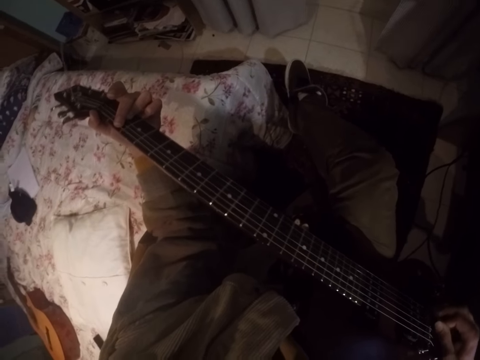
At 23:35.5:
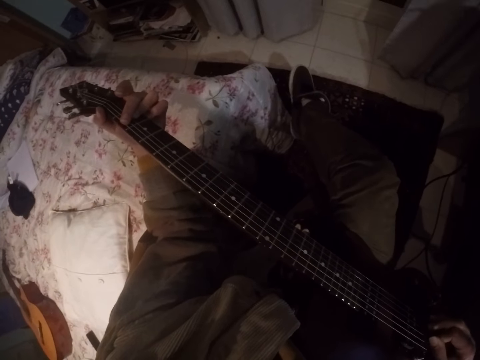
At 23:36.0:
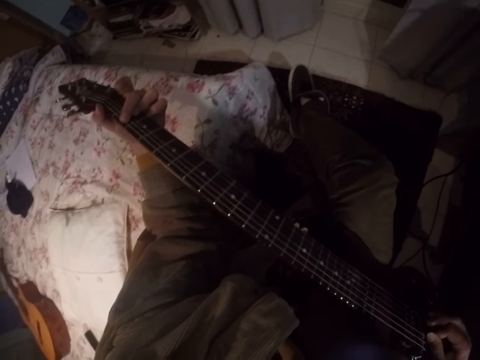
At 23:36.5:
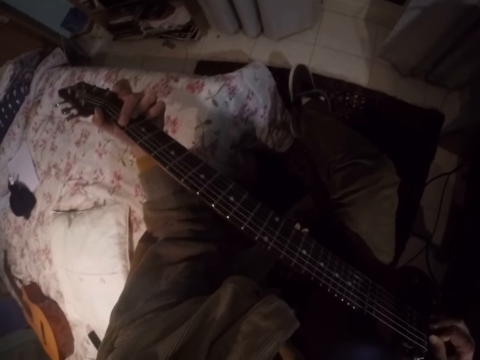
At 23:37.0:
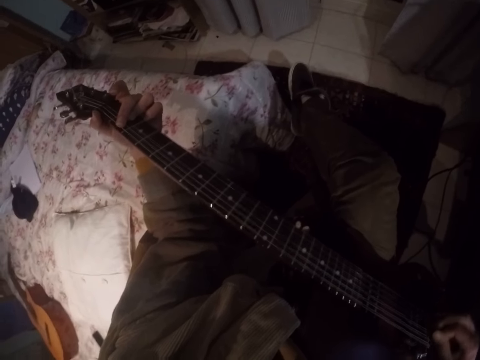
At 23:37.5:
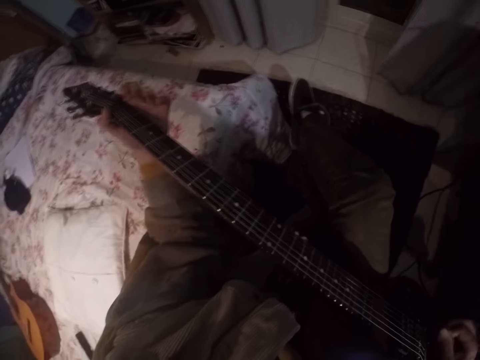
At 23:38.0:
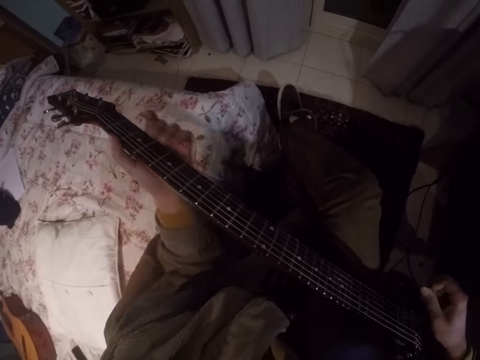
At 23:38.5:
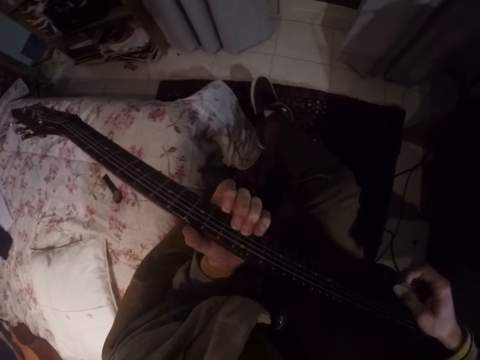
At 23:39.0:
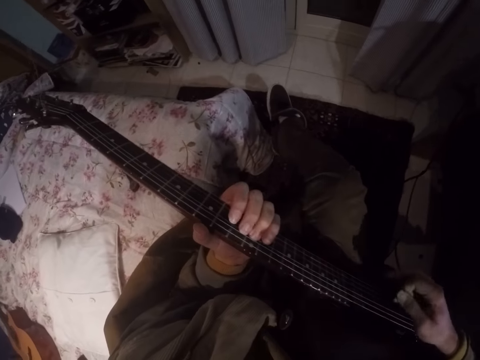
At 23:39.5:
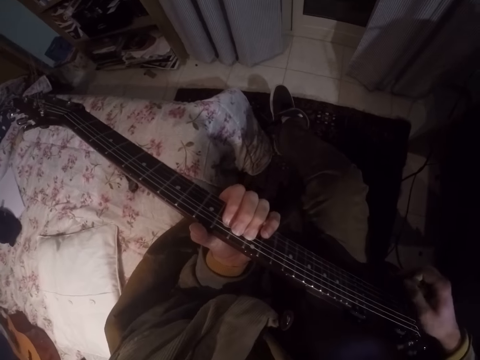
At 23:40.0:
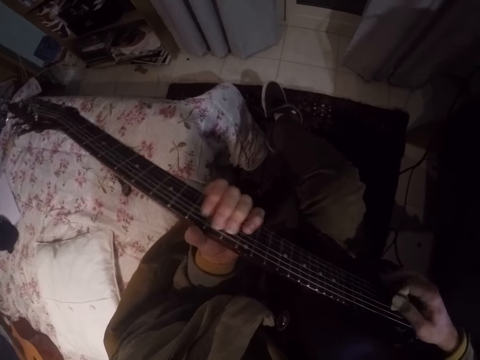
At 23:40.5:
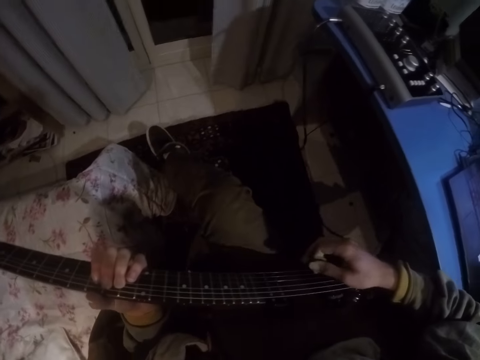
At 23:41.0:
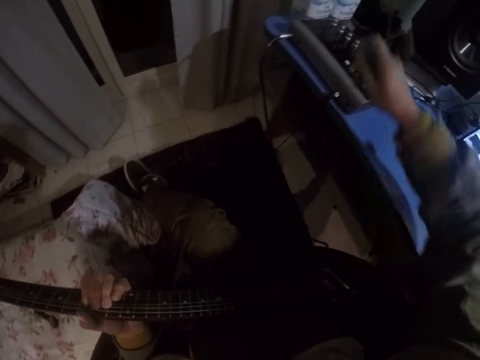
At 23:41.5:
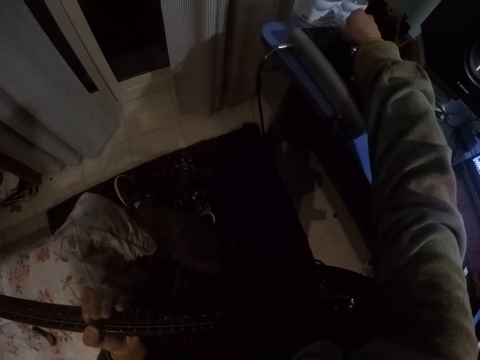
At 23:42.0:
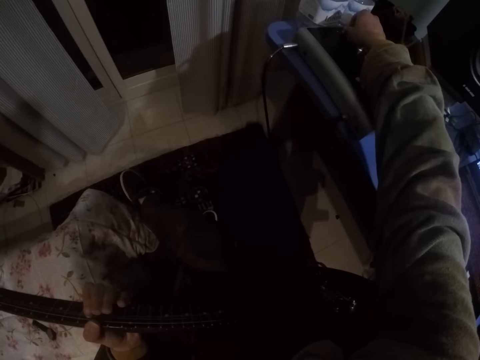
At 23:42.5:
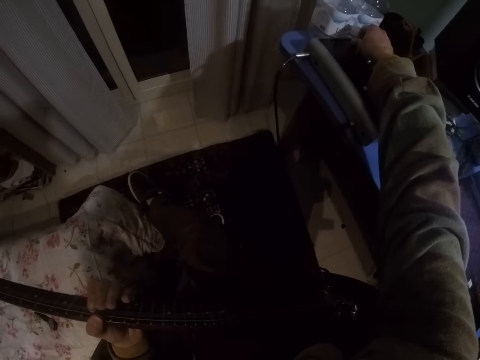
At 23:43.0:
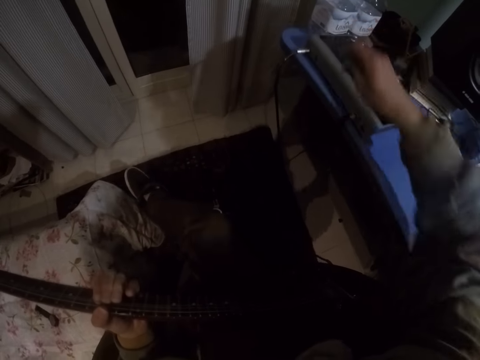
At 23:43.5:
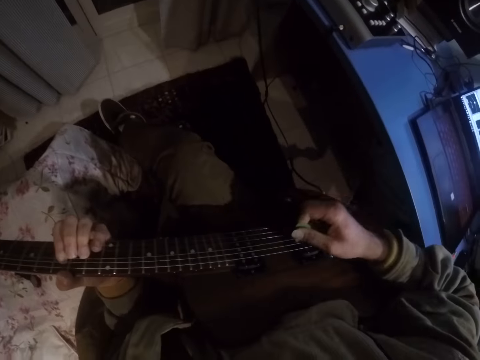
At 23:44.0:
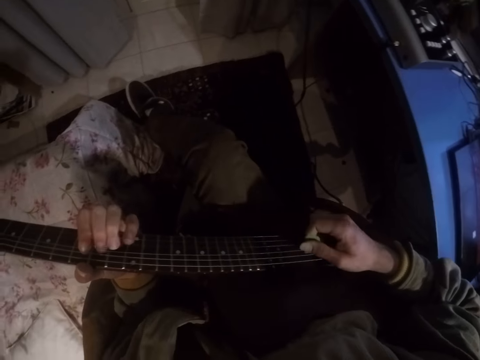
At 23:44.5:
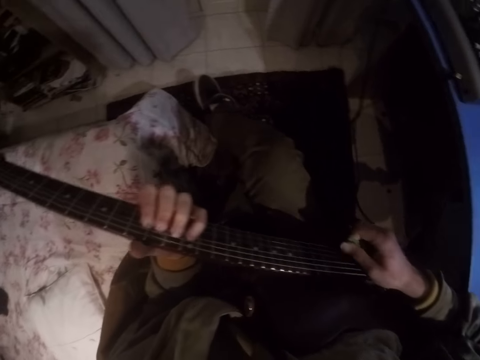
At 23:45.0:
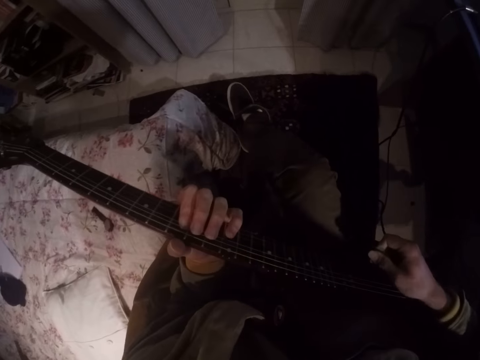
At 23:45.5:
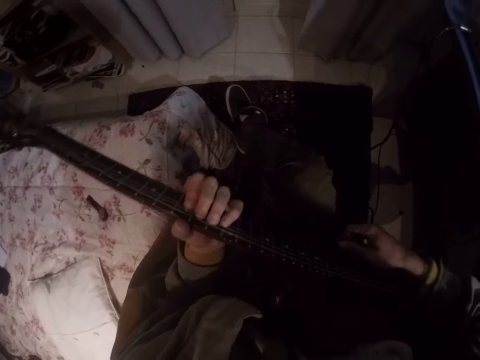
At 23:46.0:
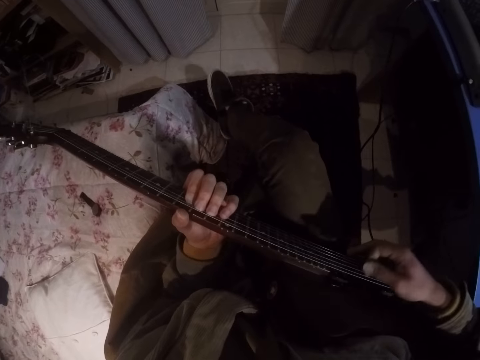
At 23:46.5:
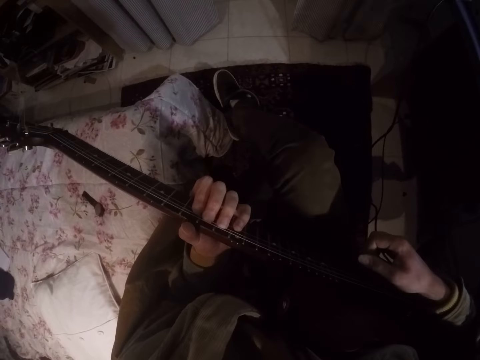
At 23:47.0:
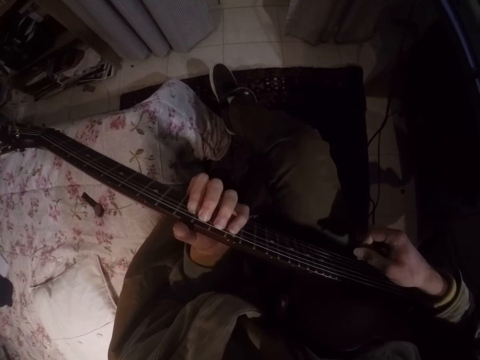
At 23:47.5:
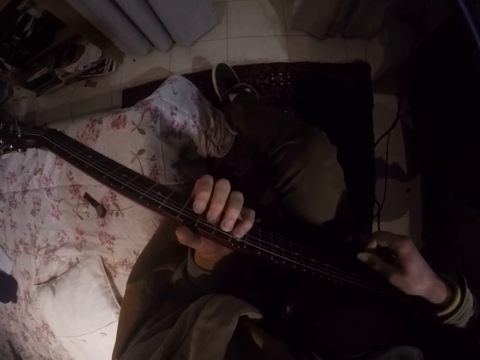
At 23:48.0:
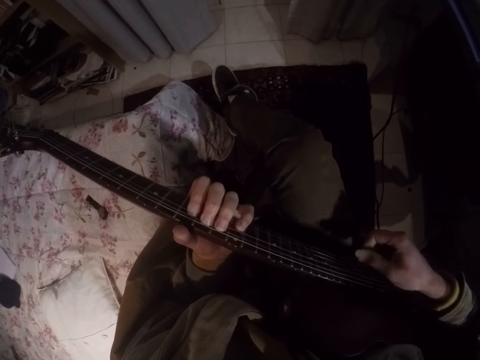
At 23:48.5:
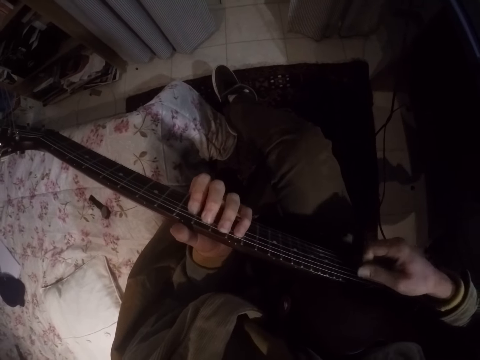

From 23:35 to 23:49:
The camera wearer moves their left hand on the guitar. They play the guitar. They touch the sound mixer. They play the guitar.

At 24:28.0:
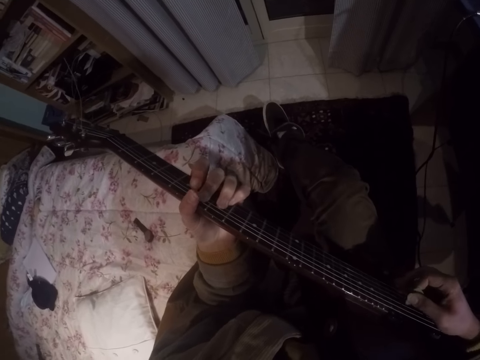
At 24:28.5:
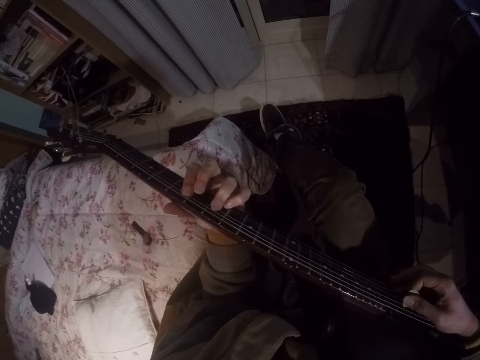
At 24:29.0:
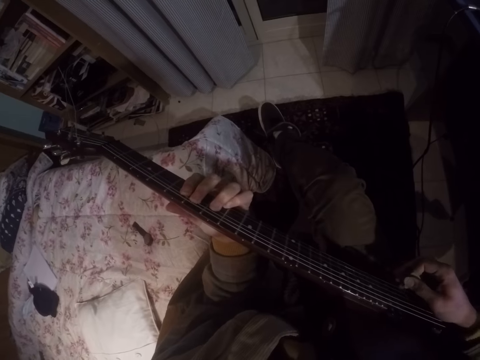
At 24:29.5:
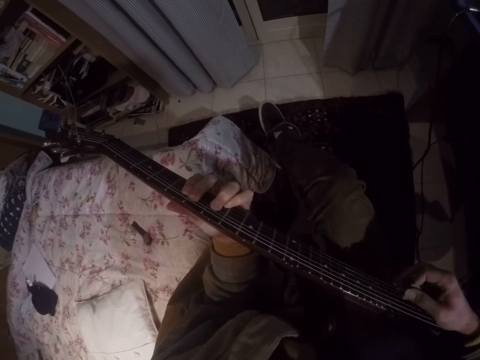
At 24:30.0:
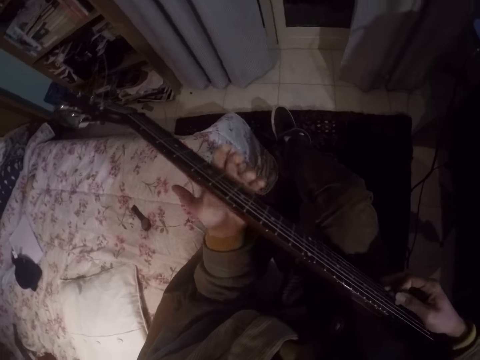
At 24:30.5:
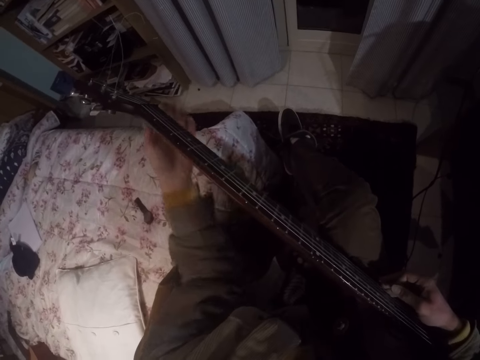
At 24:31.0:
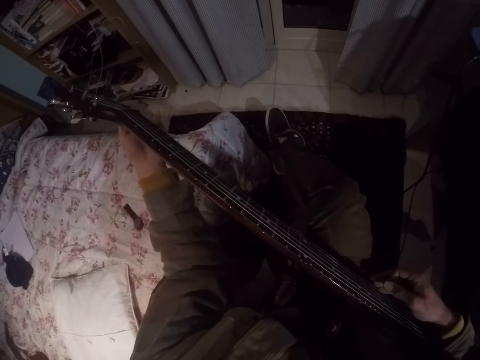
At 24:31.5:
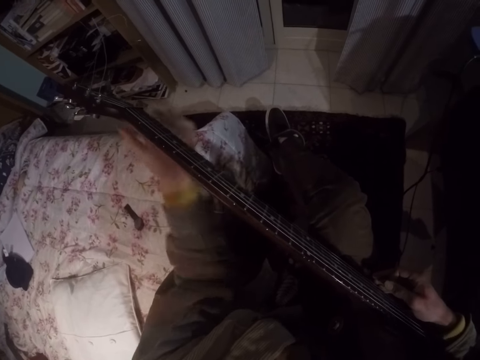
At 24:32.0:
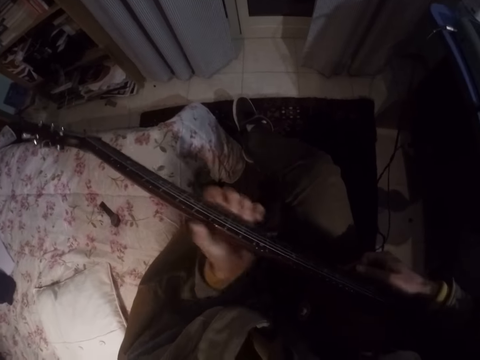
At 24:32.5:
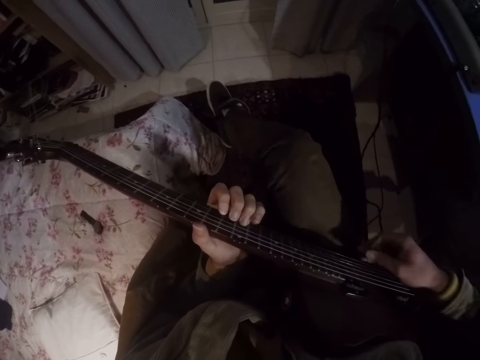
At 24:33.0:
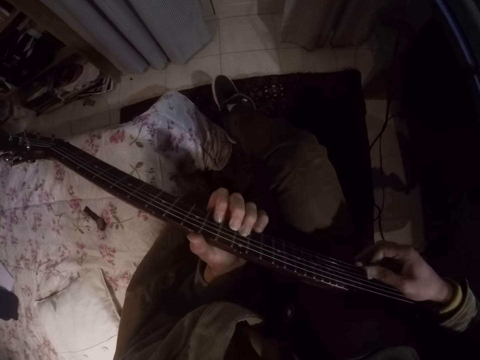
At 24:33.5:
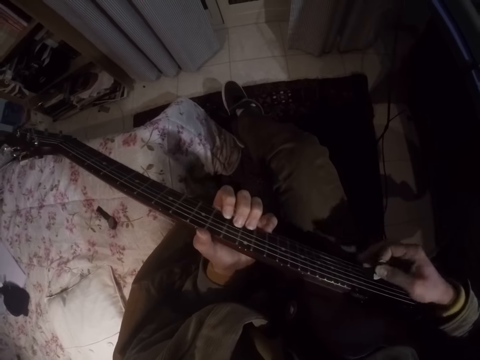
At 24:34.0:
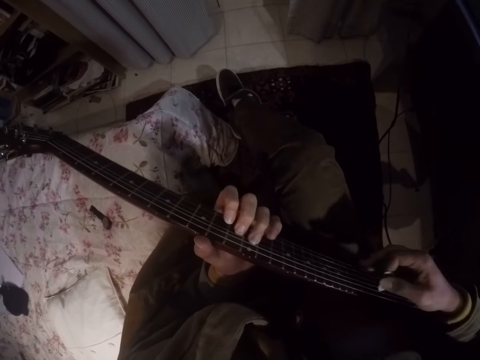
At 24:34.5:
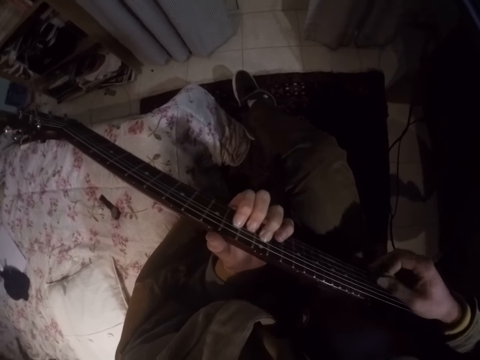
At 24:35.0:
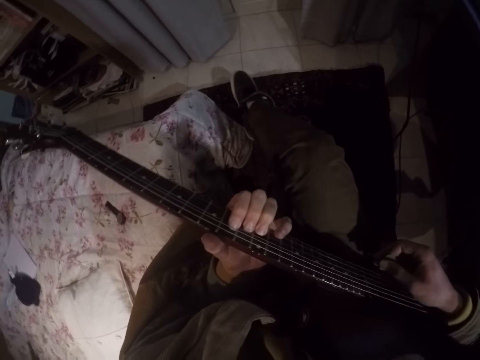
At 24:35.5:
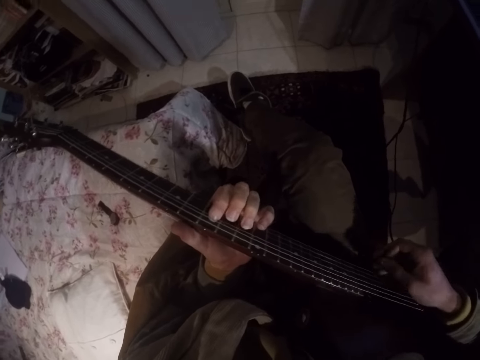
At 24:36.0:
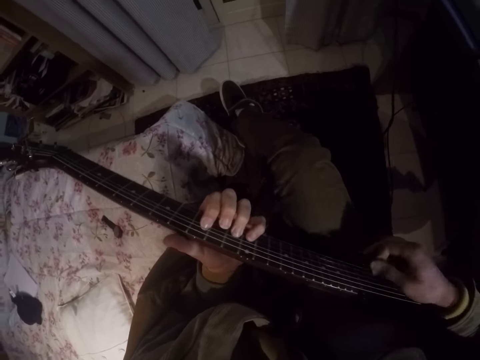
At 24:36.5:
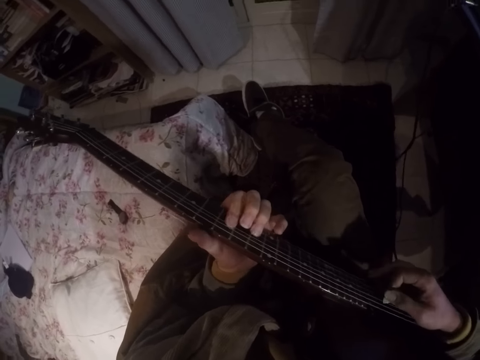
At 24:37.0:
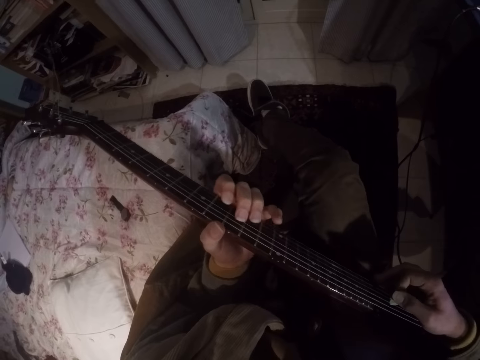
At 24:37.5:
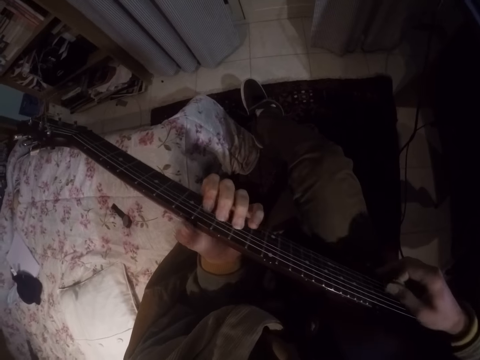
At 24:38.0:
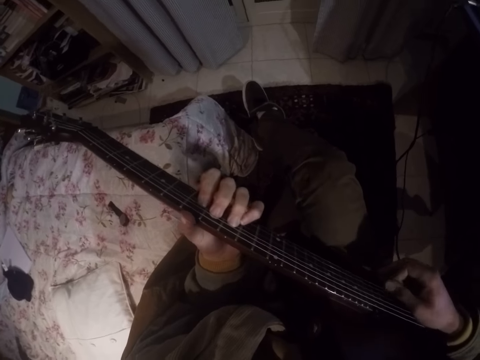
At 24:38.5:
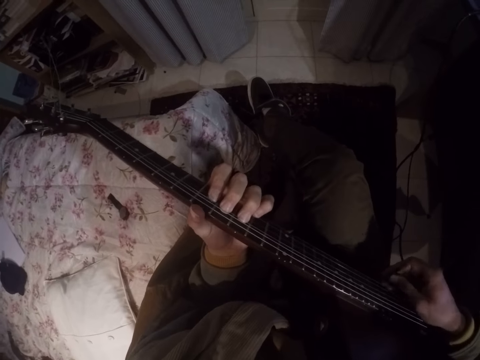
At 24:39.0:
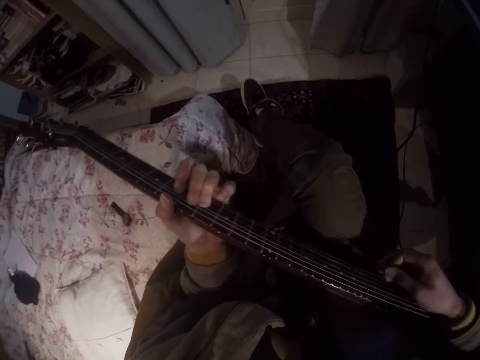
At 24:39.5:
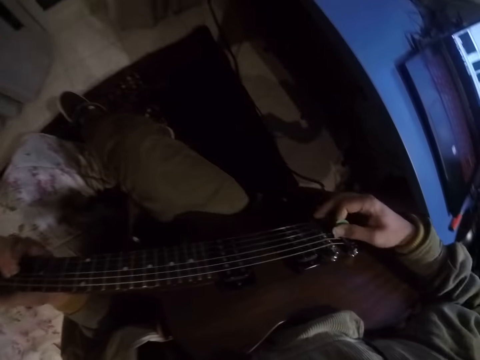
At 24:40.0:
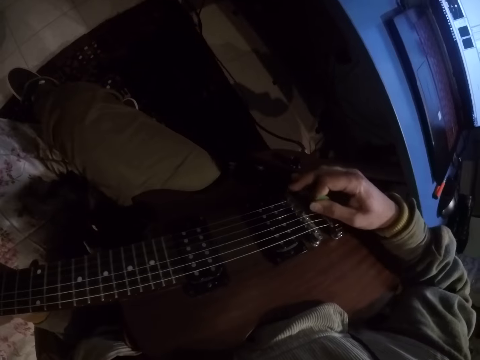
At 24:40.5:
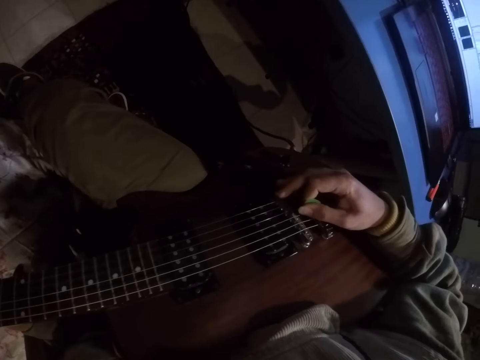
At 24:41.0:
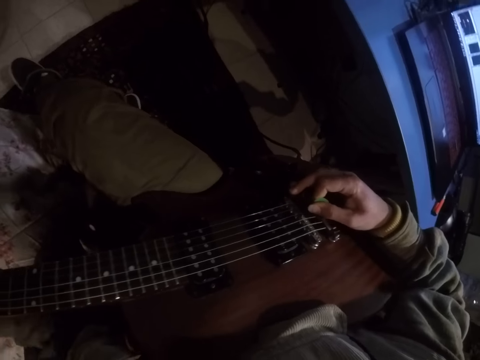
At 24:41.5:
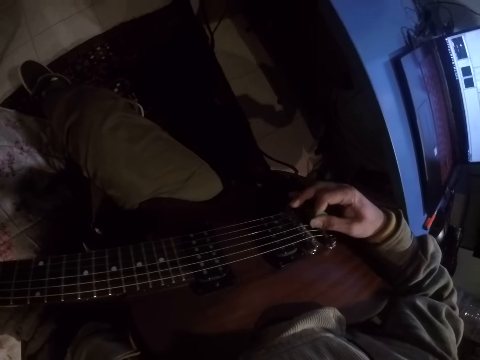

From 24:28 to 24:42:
The camera wearer moves their left hand on the guitar. They play the guitar. They look to the right.
